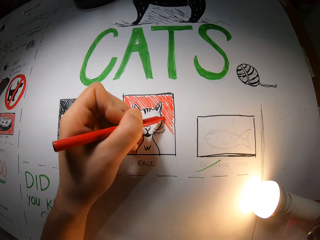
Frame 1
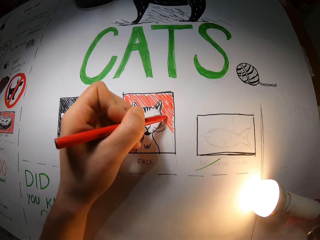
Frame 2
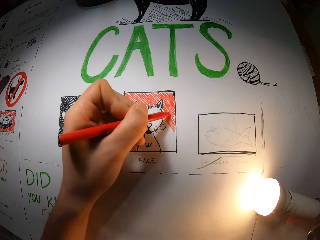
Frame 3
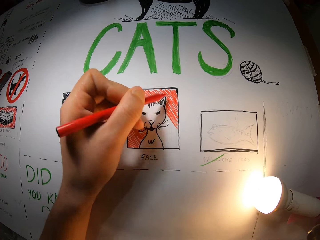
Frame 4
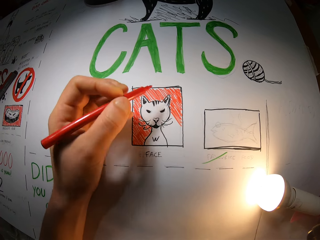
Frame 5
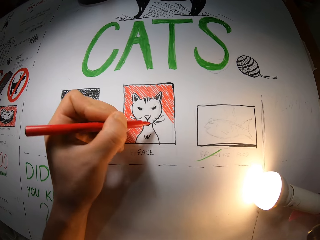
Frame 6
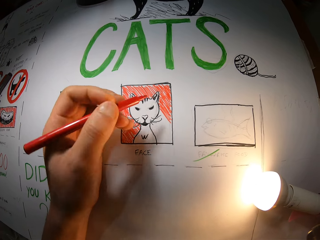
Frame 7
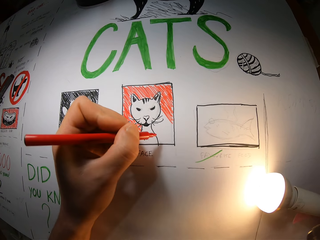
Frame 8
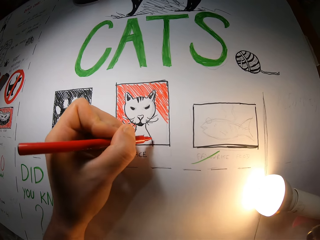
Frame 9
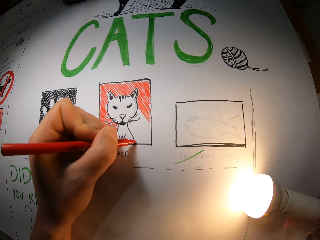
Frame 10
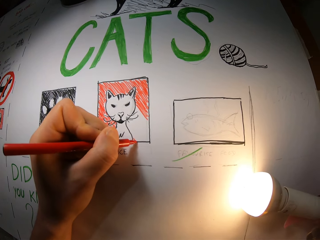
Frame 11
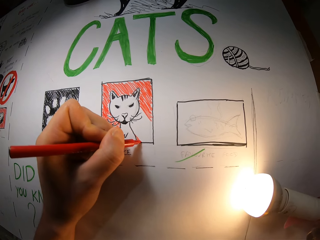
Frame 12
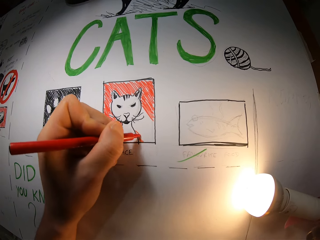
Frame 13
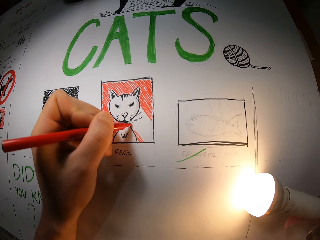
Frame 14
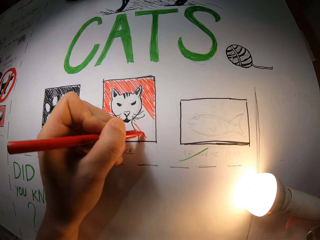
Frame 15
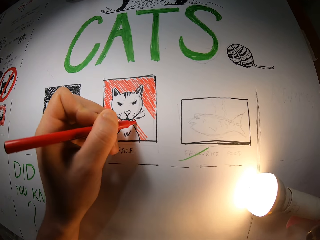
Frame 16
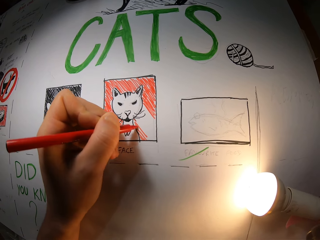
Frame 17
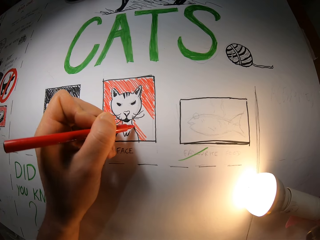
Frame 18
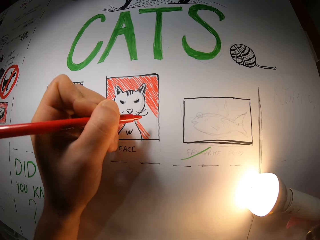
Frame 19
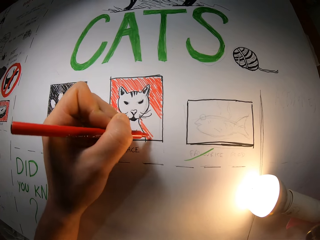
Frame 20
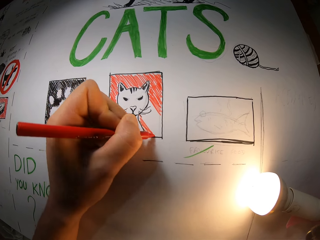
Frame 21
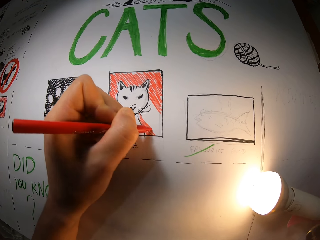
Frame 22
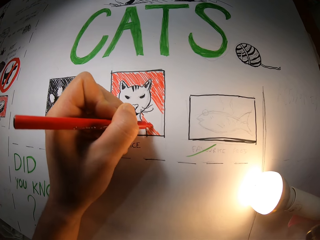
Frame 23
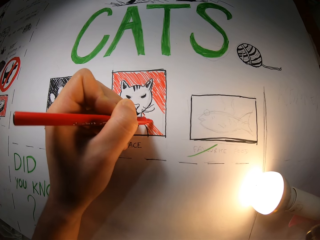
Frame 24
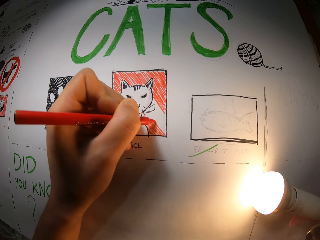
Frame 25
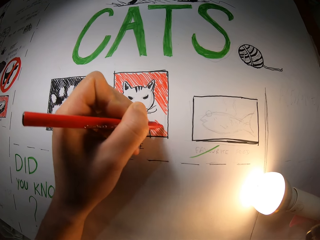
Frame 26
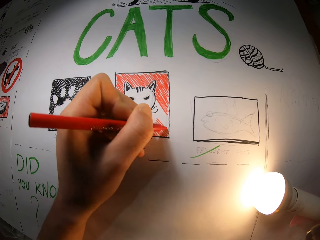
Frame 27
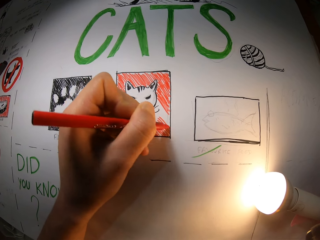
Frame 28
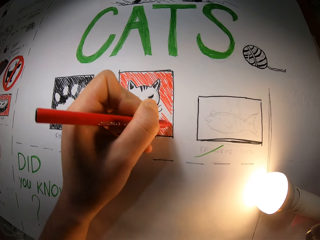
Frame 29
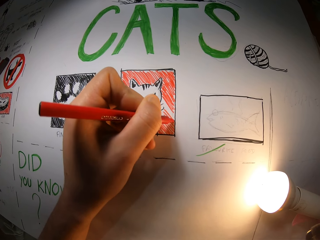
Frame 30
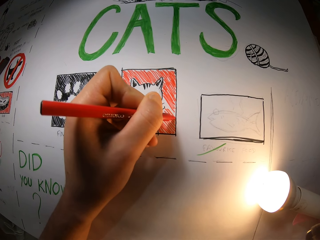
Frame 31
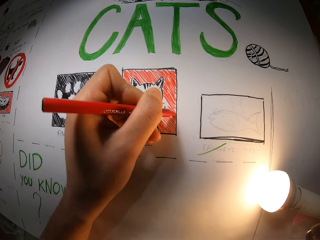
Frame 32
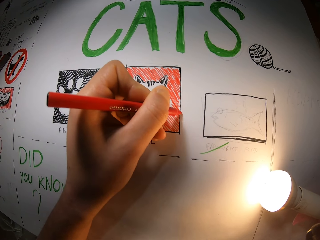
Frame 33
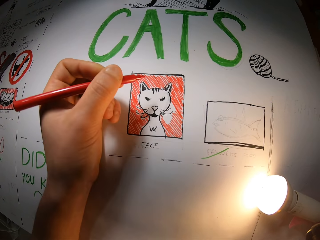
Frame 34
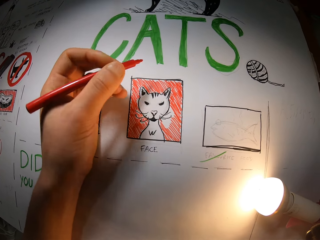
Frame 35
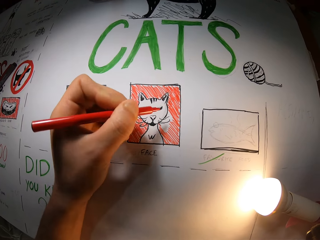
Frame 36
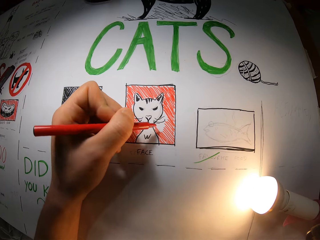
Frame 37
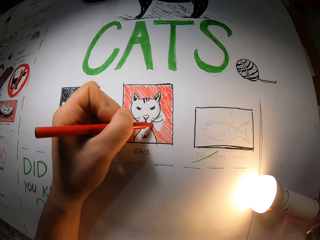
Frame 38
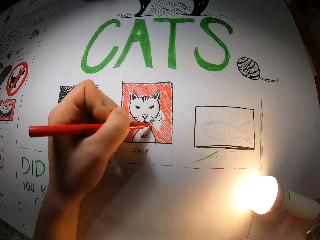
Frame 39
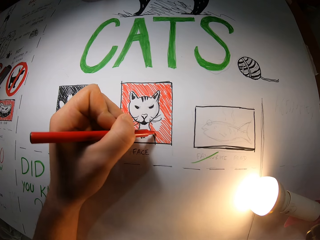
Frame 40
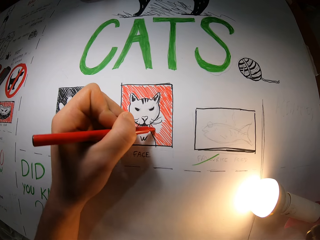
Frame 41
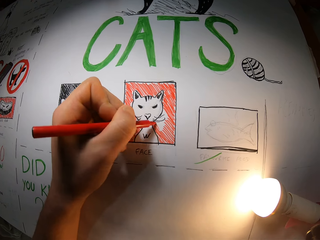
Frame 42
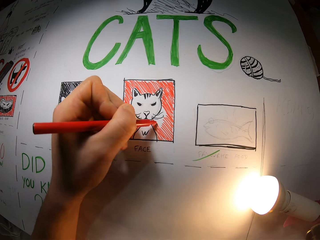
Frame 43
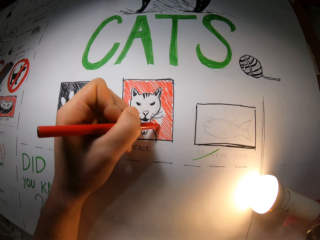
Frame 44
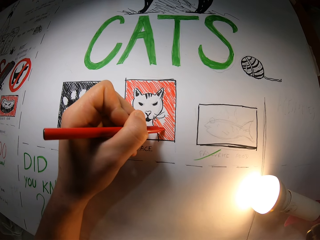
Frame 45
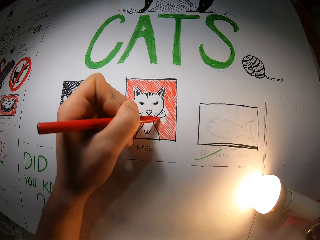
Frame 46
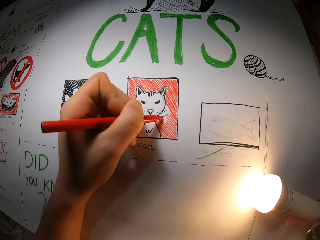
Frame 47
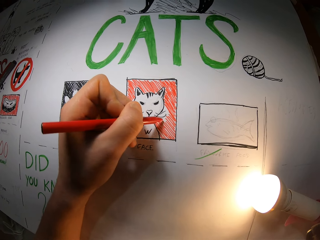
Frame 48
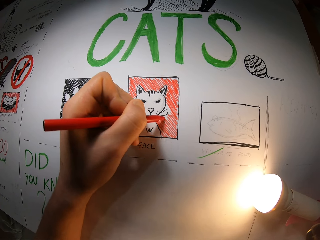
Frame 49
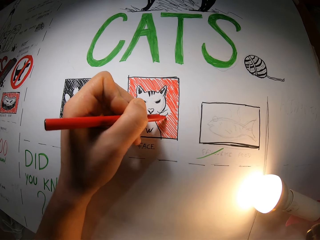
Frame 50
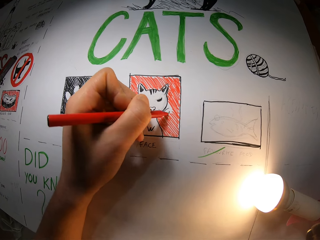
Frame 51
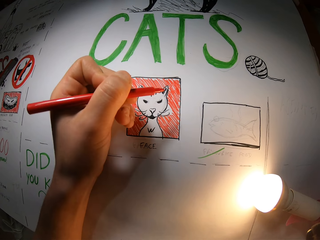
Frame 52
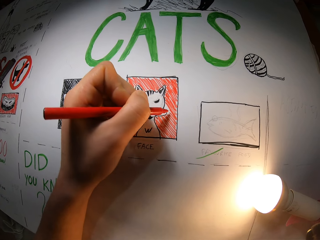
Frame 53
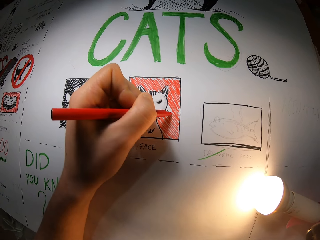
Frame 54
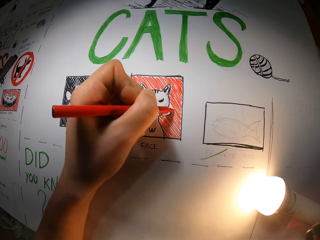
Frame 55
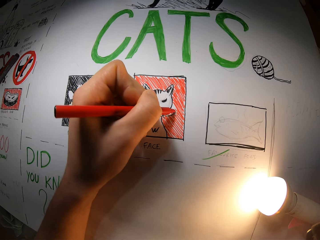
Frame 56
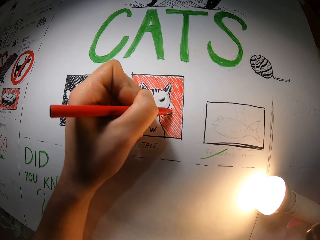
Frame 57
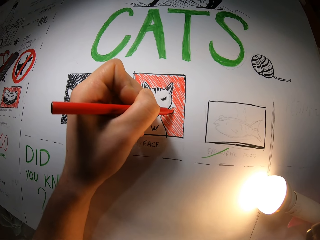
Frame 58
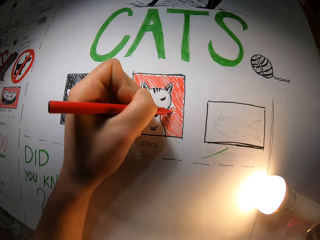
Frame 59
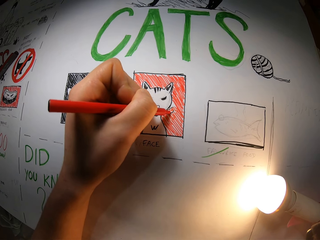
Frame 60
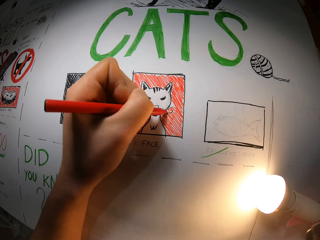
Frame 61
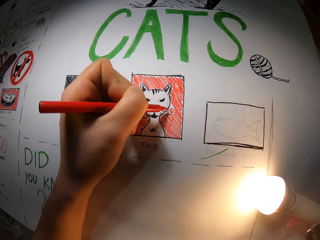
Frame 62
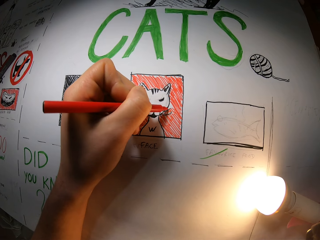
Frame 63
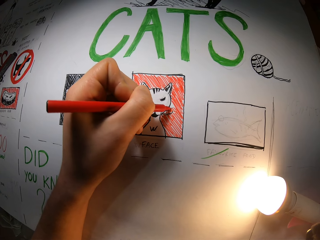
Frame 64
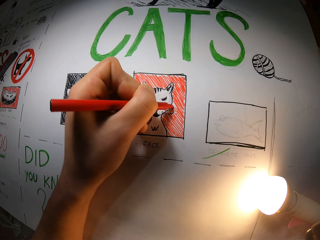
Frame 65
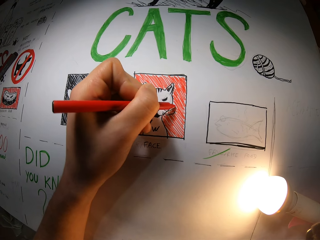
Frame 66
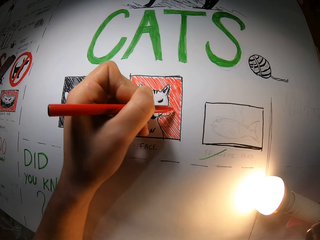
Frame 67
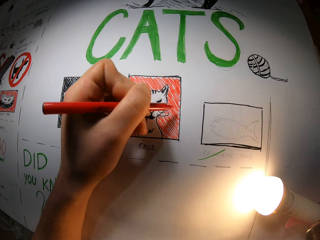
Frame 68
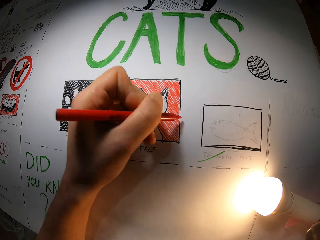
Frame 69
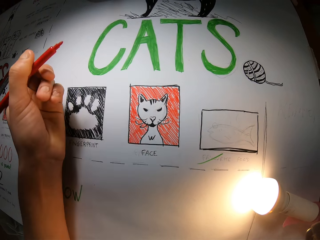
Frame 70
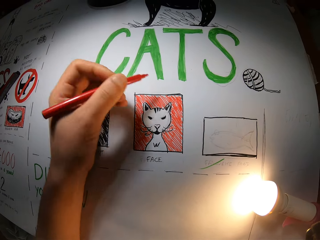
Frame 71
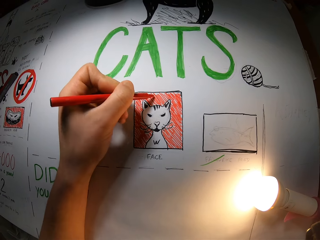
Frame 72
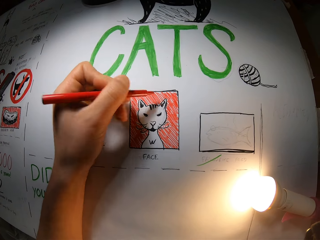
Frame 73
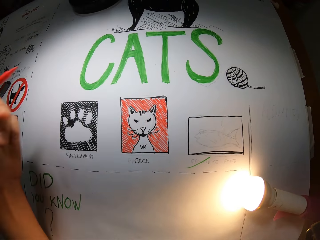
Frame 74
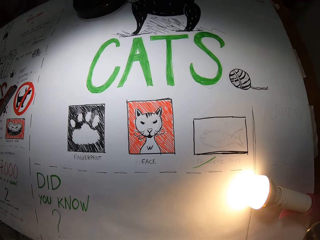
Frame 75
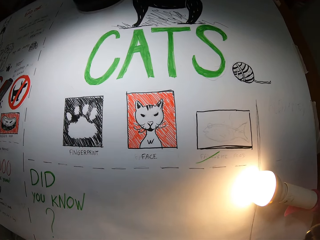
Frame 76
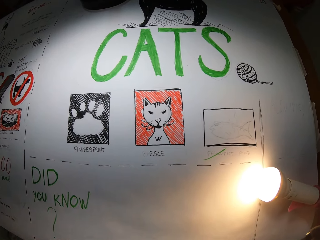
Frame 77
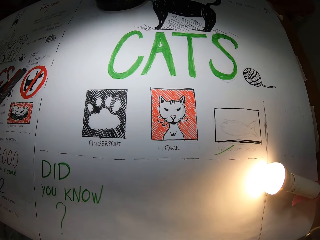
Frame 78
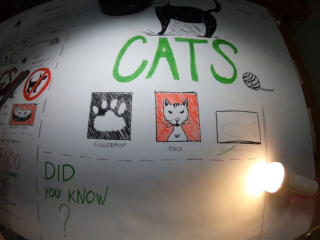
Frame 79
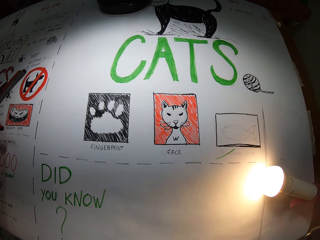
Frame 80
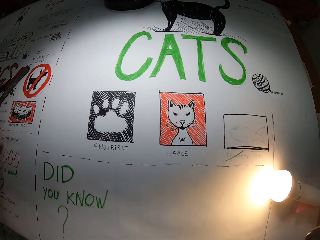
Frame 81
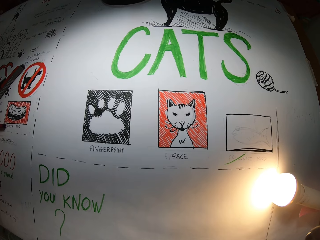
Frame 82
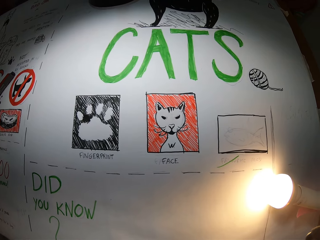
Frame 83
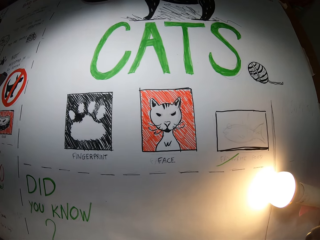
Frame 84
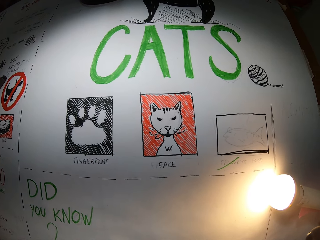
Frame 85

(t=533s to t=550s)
The camera wearer colors the drawing. He colors the drawing repeatedly. He removes his left hand from the table. He colors the drawing again.

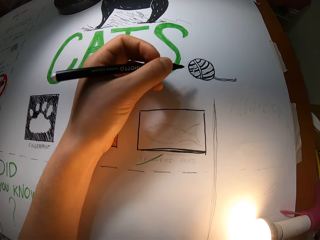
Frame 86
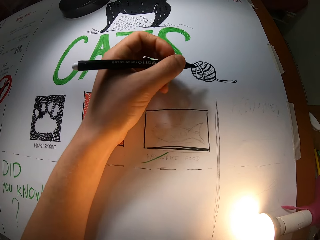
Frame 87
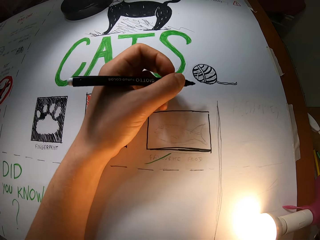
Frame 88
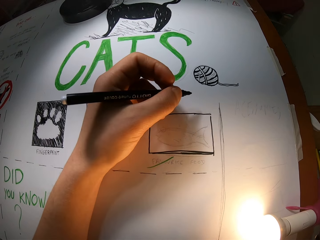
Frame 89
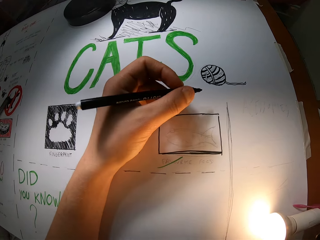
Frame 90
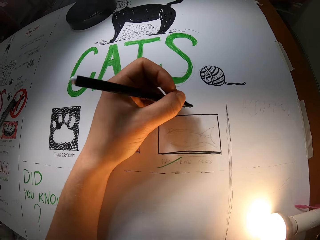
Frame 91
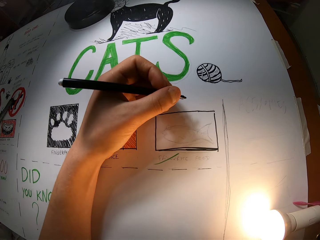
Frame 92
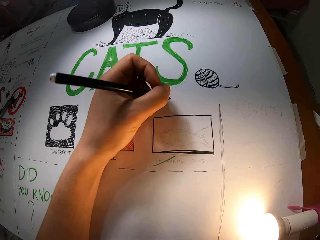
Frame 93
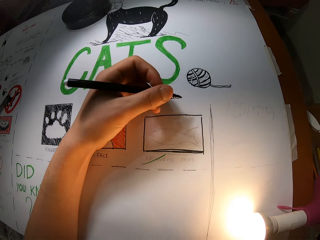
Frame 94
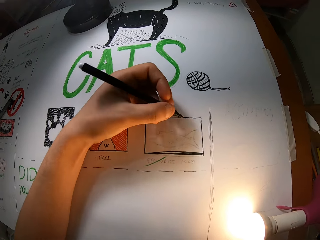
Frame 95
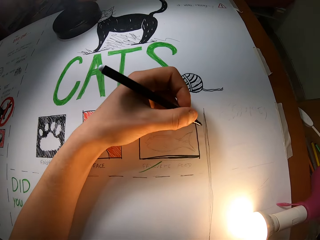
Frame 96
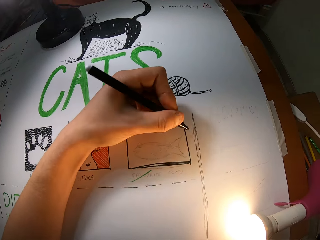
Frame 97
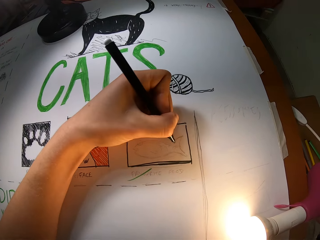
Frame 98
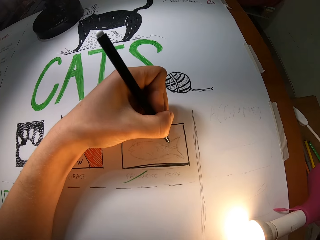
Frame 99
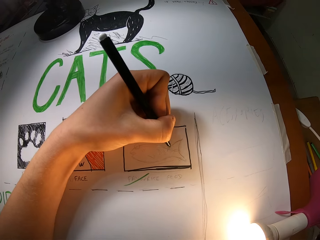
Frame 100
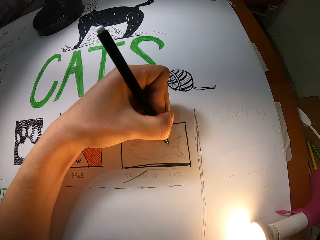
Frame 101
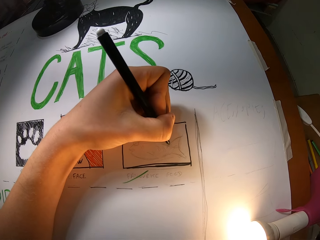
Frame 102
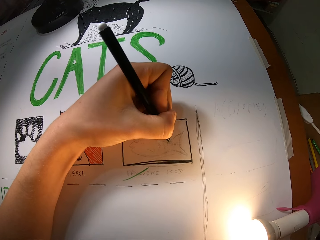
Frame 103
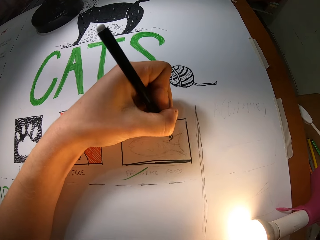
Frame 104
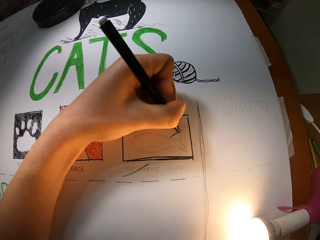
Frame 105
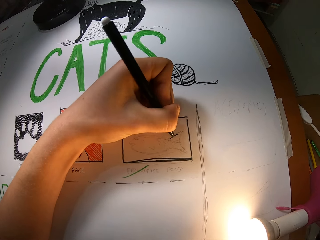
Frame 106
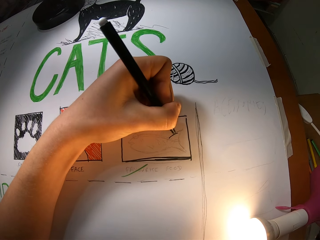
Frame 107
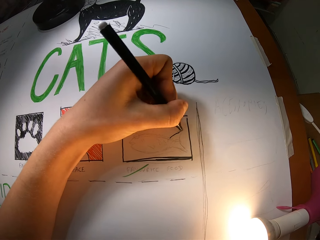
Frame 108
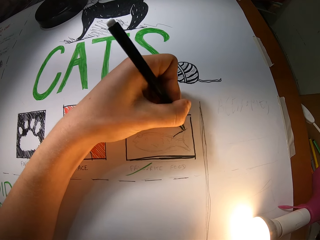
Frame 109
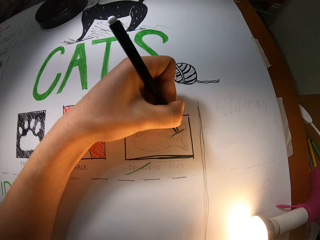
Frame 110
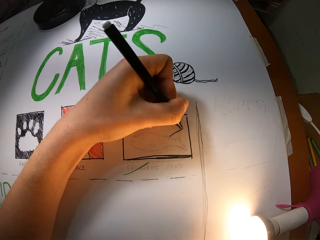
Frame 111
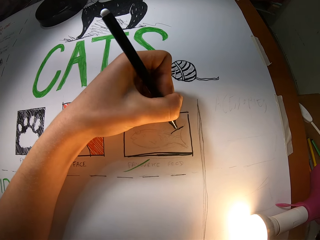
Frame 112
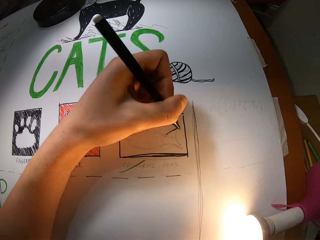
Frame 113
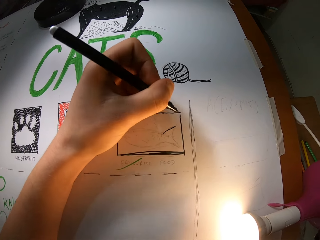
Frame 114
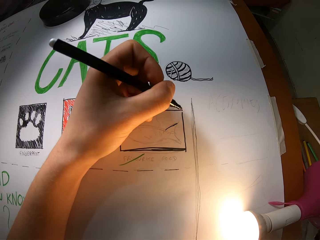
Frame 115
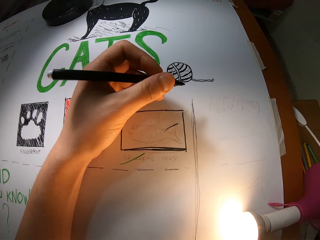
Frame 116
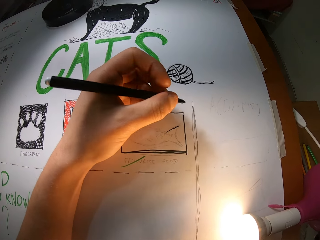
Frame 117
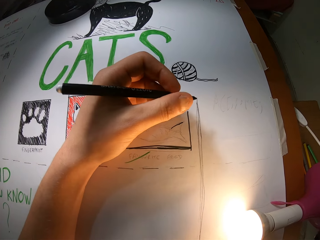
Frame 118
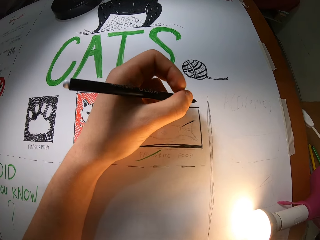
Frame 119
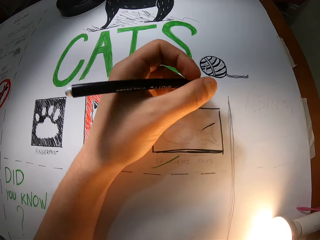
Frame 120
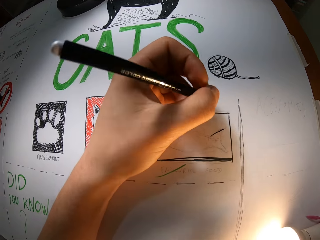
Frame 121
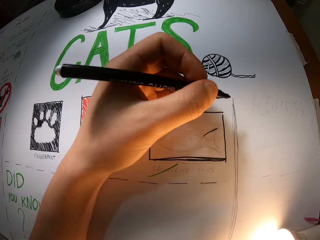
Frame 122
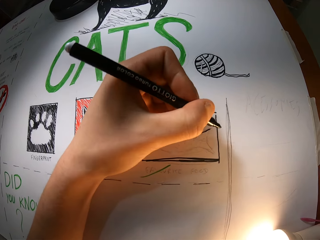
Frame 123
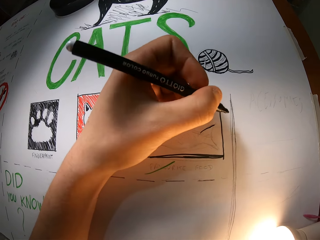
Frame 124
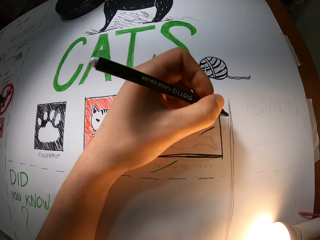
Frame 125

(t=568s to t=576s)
The camera wearer draws on the cardboard with the marker in her left hand. She draws the sketching.
